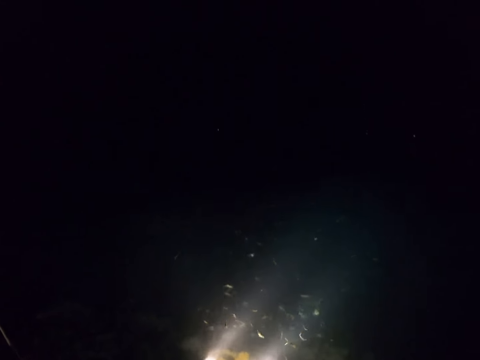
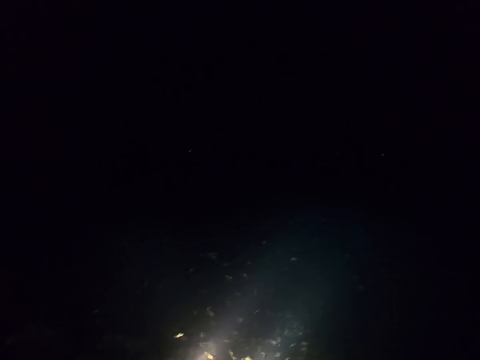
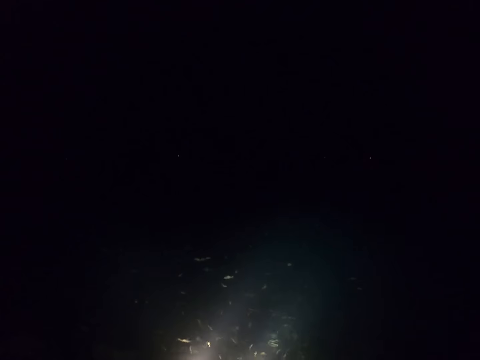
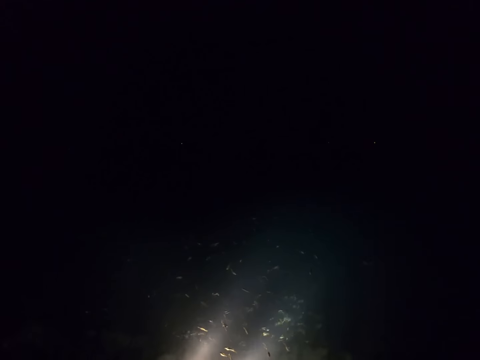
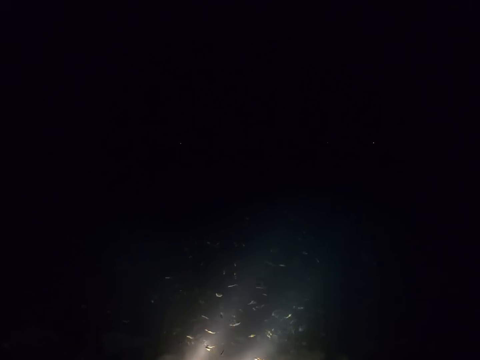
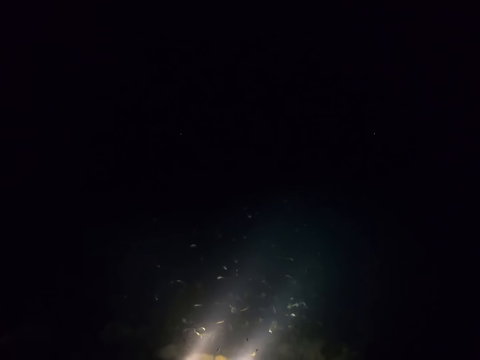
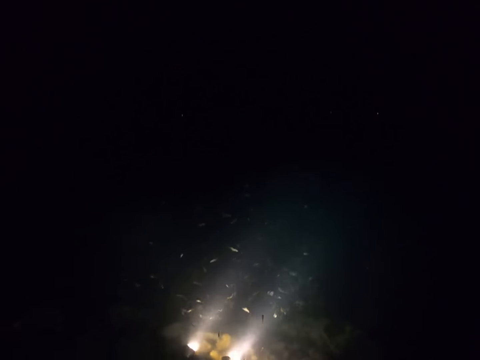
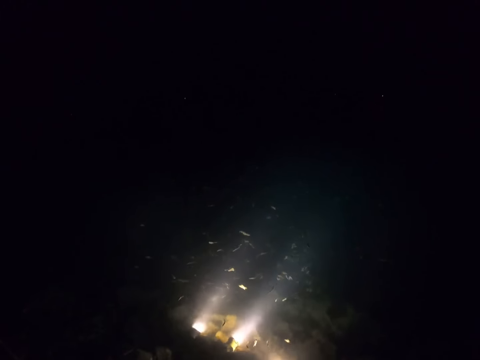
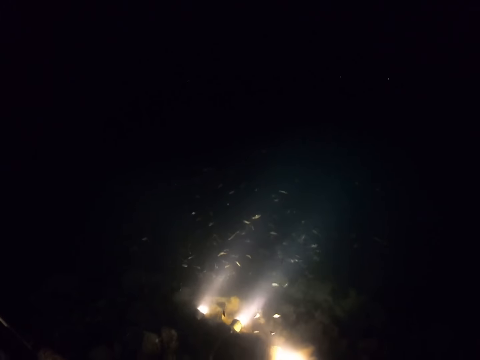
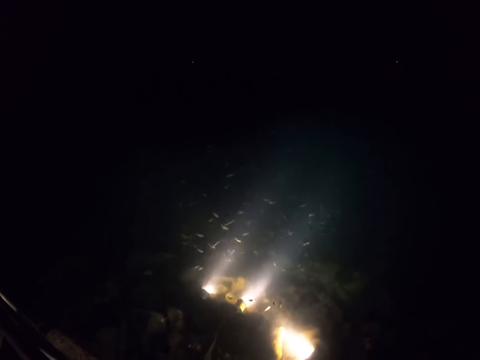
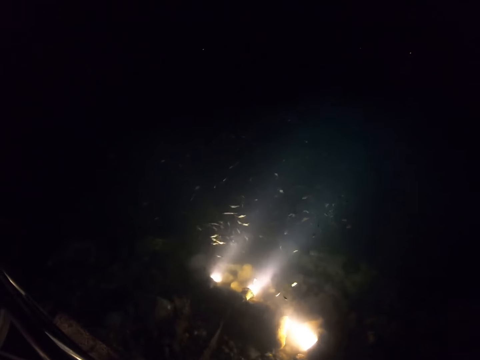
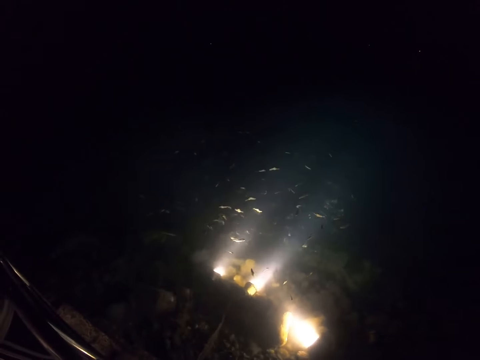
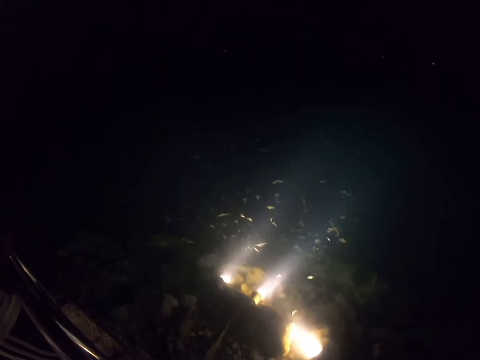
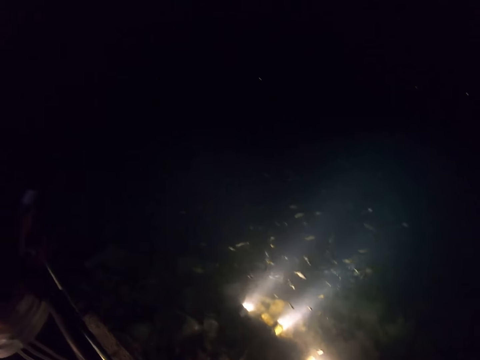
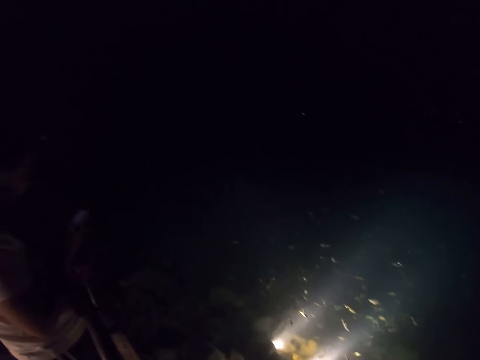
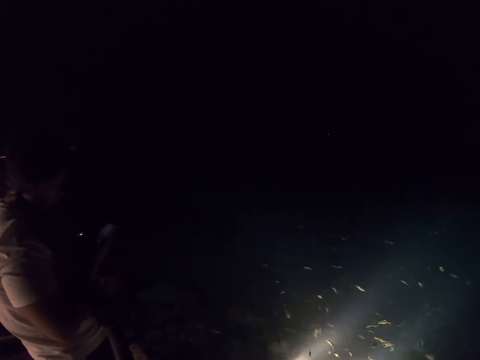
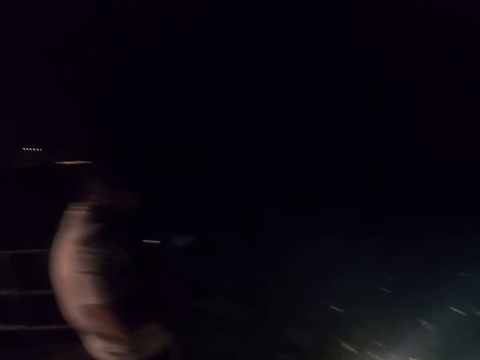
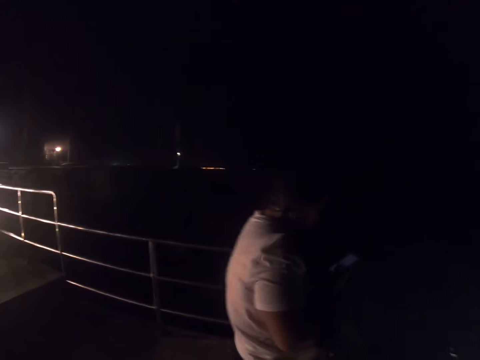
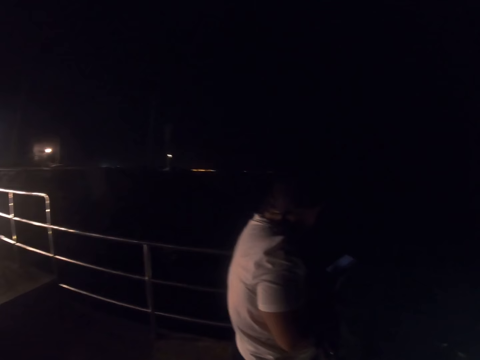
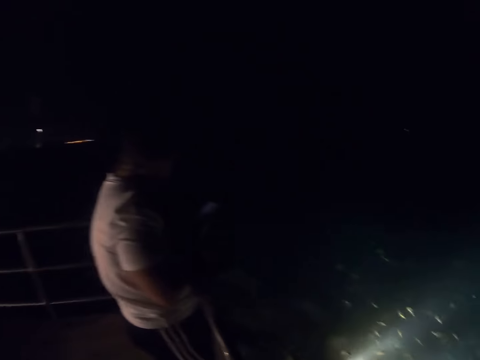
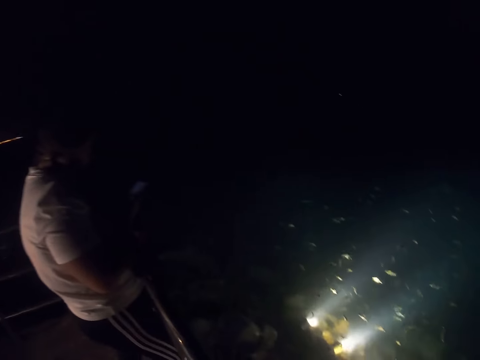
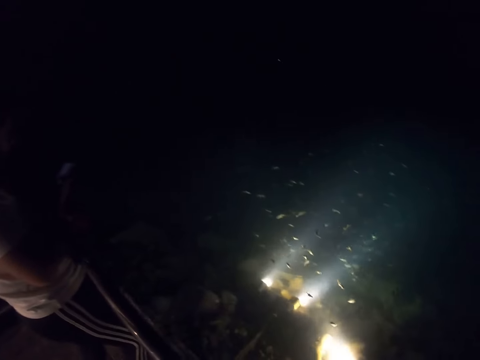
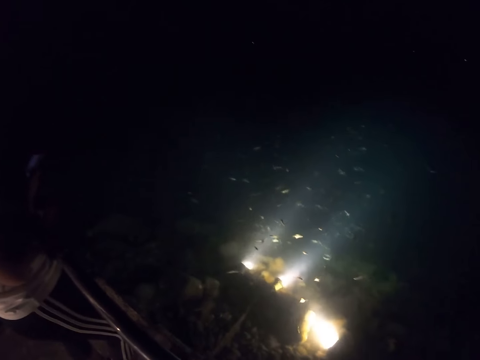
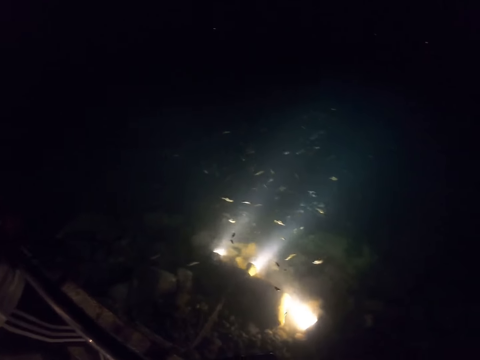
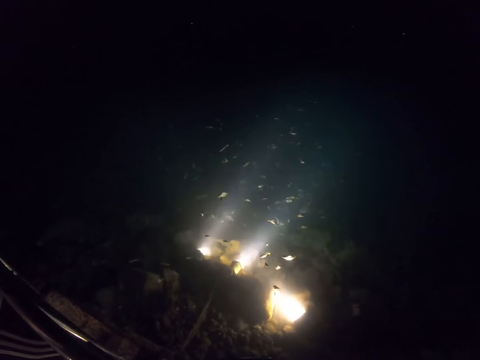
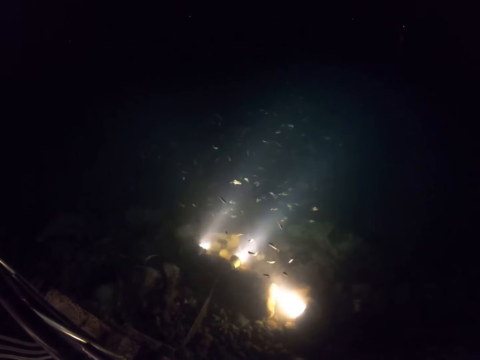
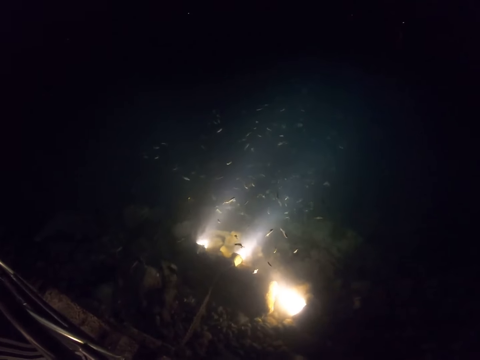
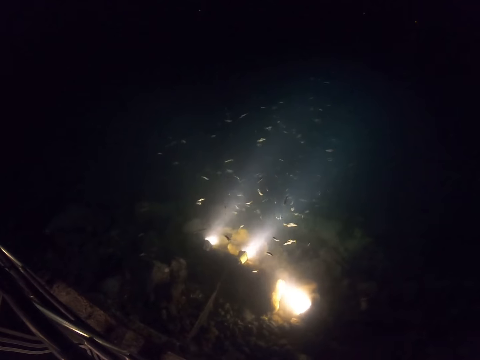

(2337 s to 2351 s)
A woman uses a phone.

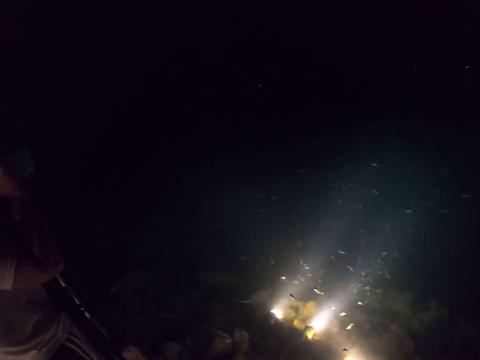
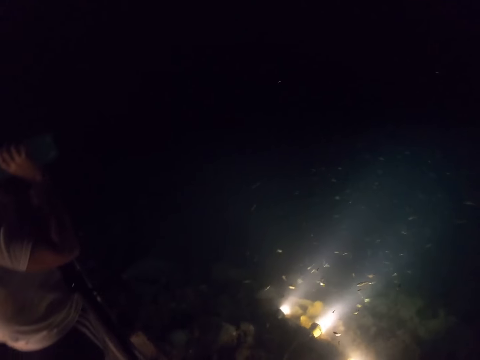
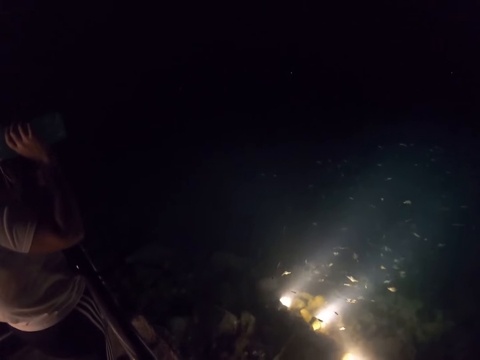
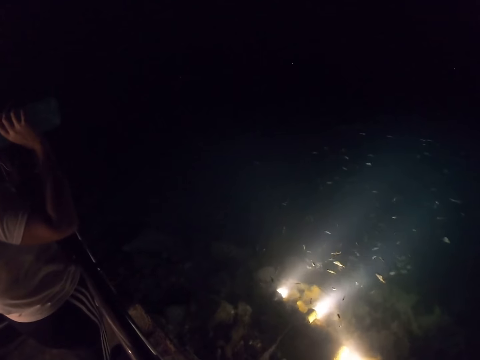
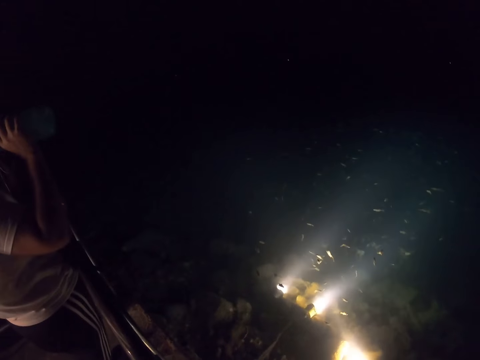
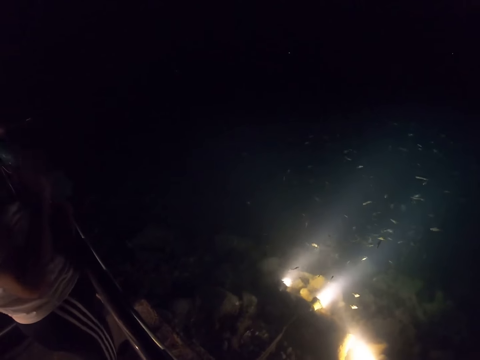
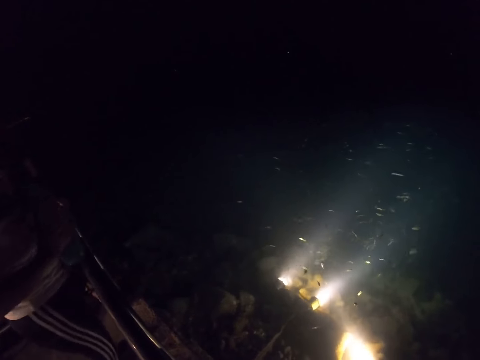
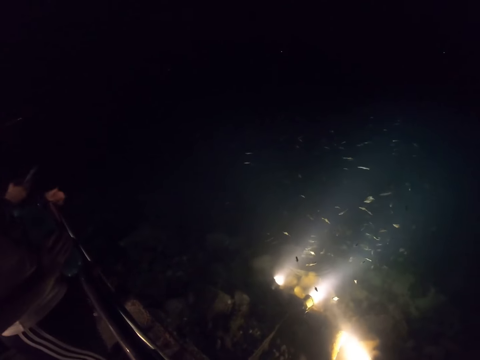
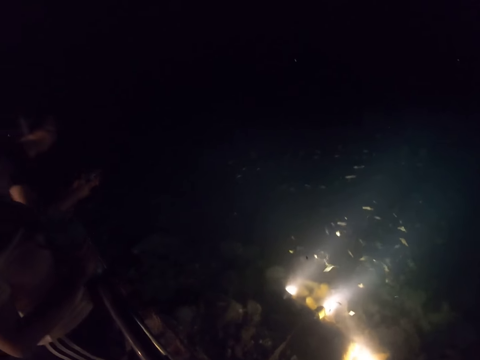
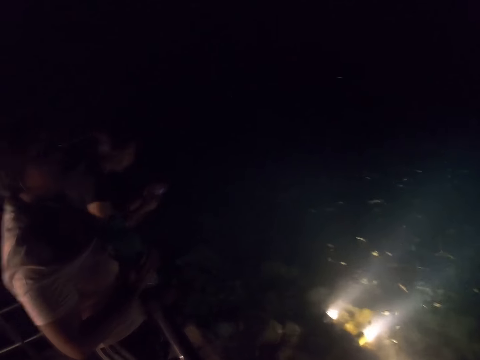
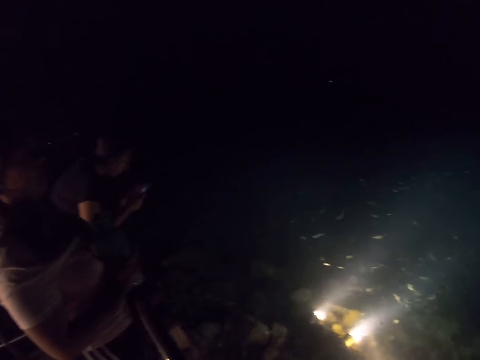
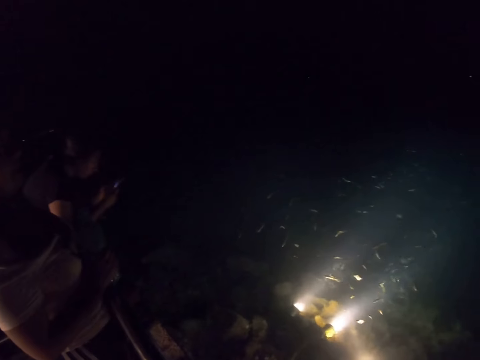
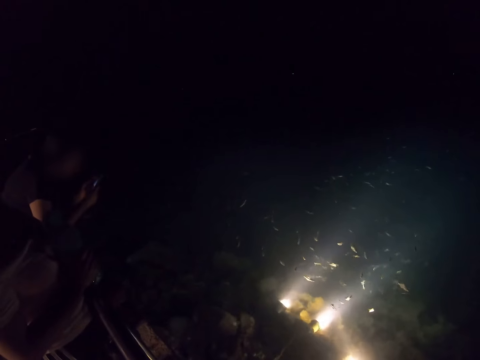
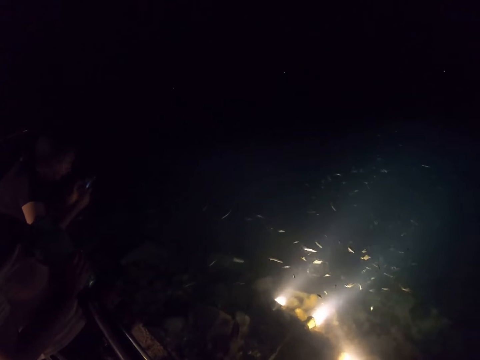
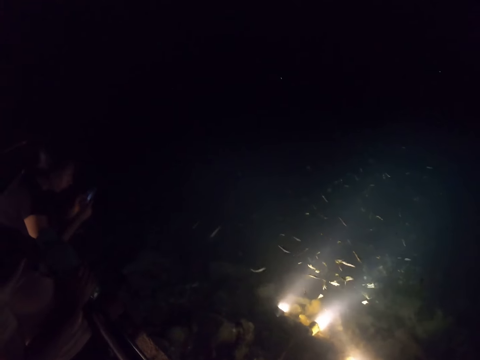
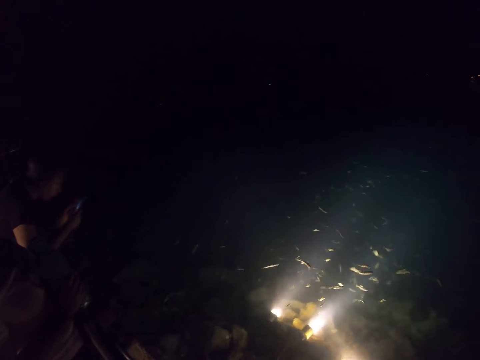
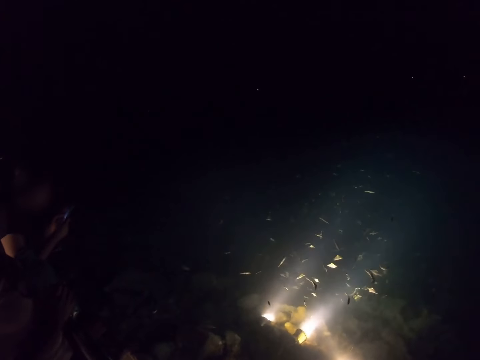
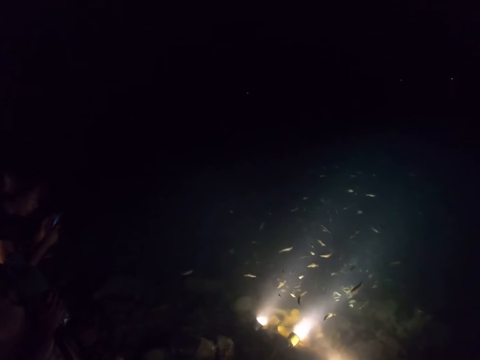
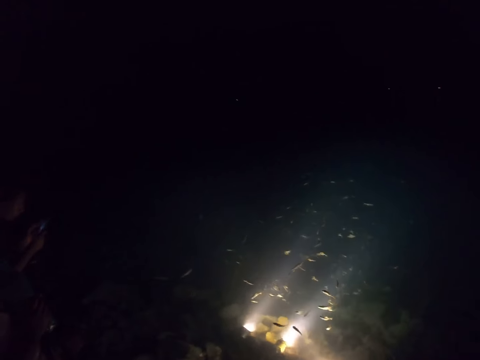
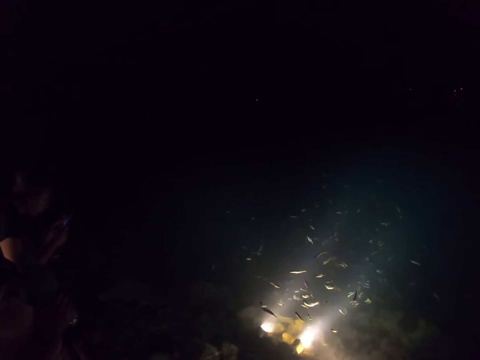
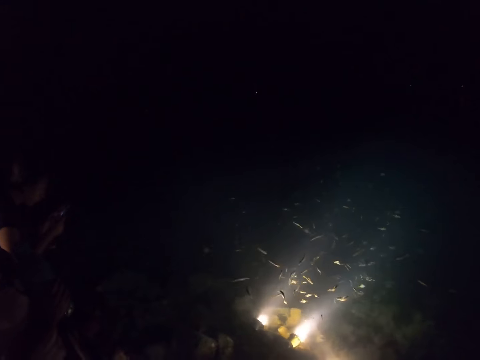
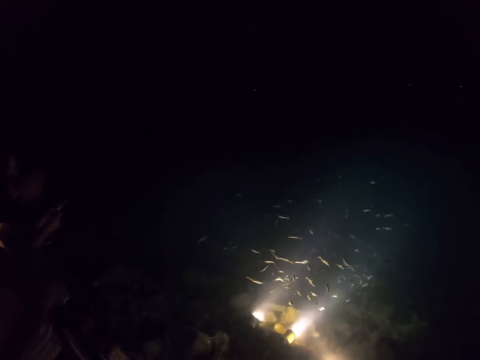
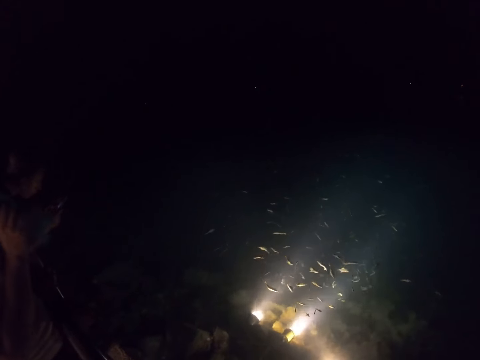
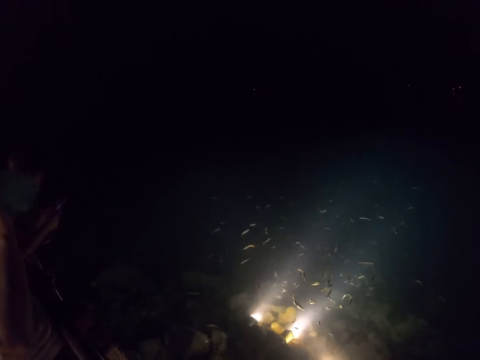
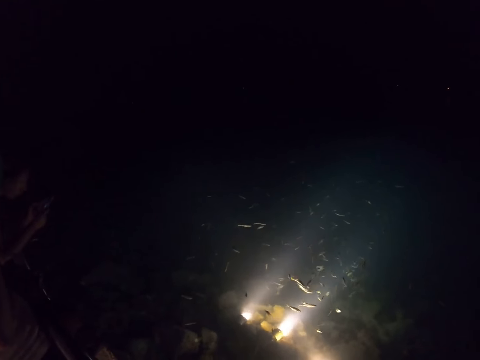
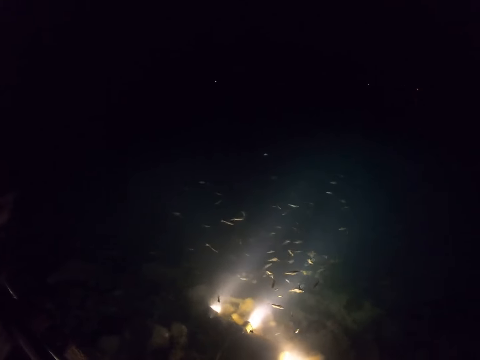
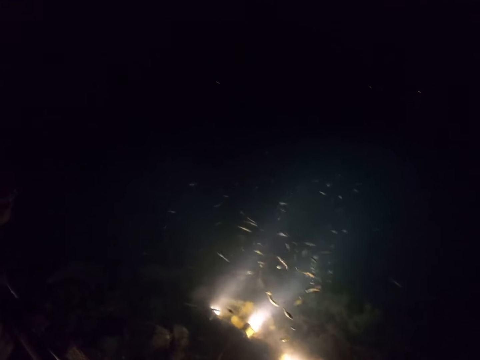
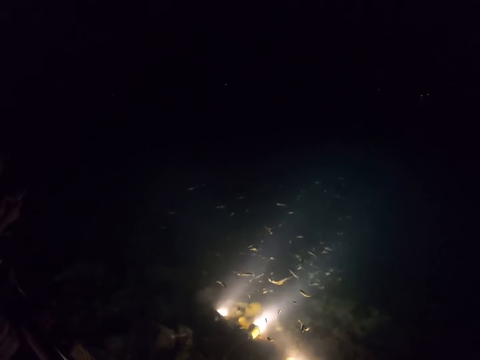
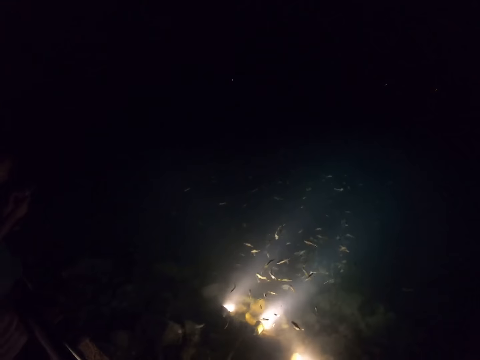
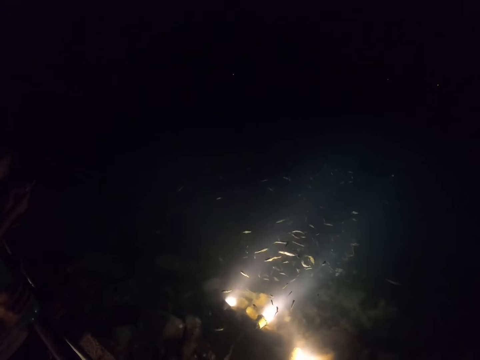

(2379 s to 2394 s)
A woman drinks water. The woman holds a water bottle. Another woman uses a phone. The first woman drinks water.
